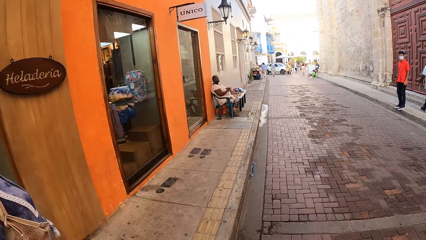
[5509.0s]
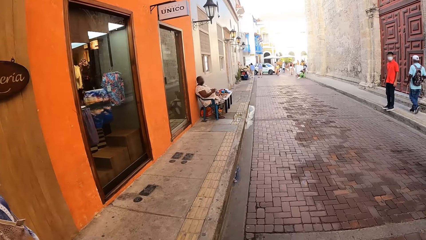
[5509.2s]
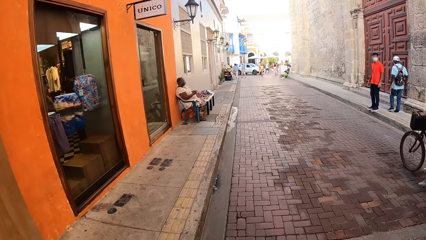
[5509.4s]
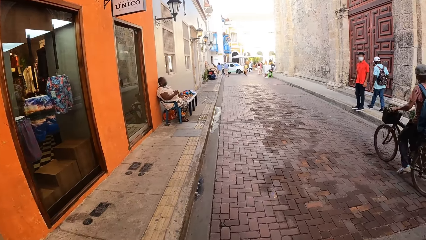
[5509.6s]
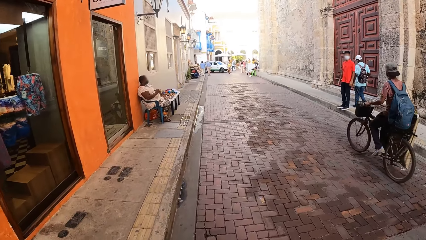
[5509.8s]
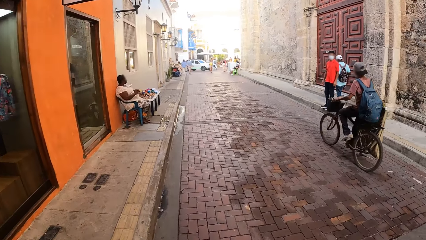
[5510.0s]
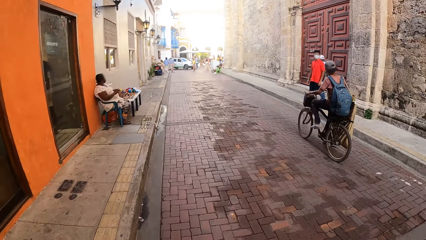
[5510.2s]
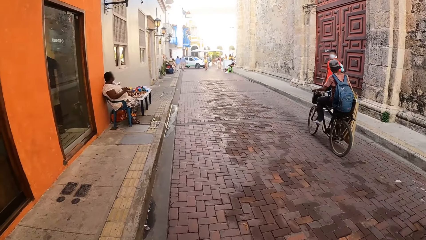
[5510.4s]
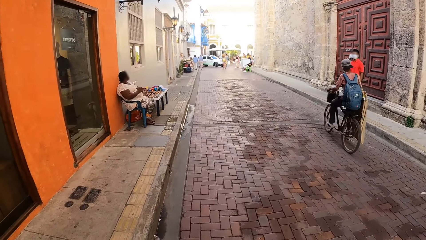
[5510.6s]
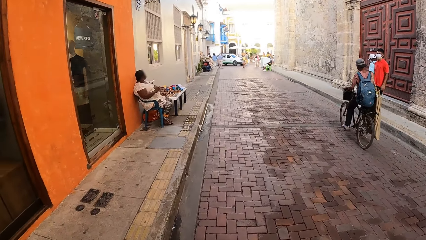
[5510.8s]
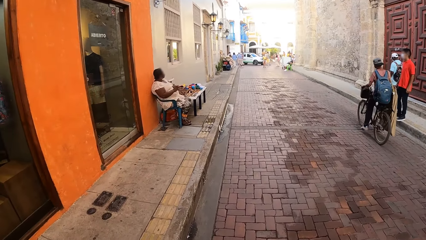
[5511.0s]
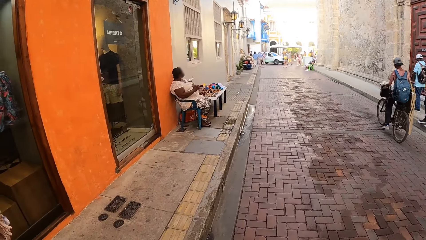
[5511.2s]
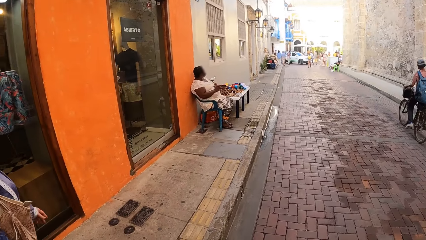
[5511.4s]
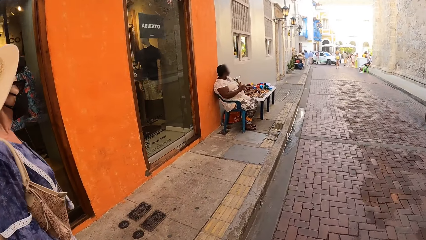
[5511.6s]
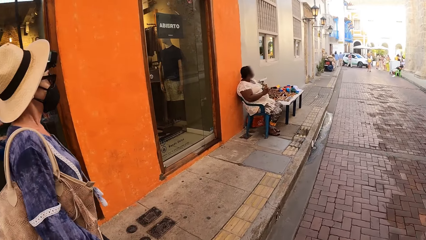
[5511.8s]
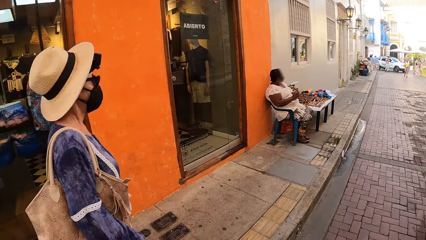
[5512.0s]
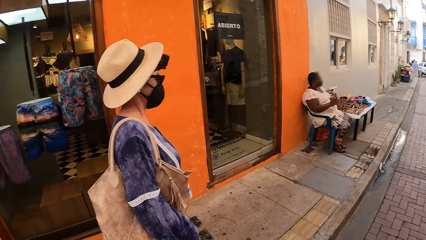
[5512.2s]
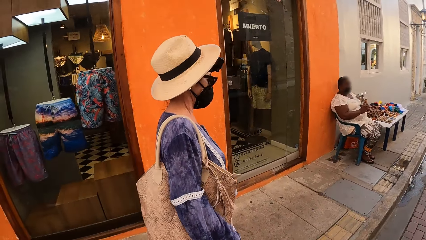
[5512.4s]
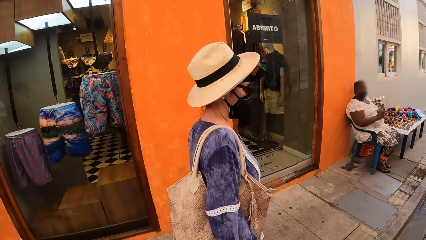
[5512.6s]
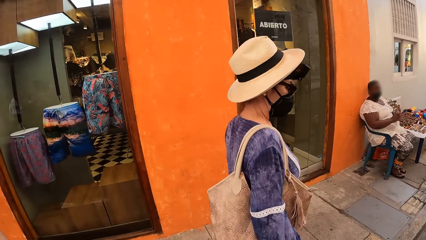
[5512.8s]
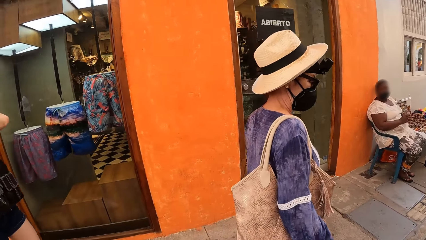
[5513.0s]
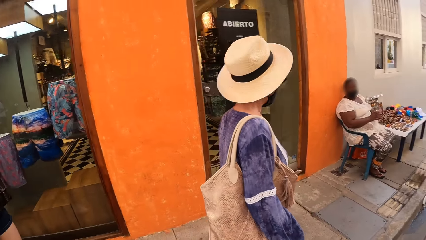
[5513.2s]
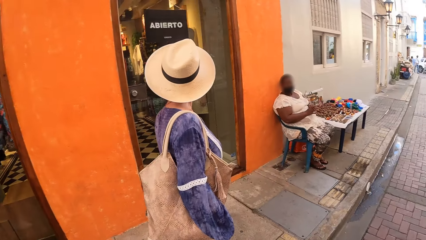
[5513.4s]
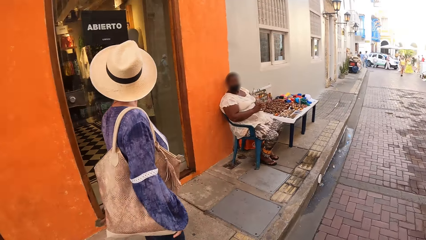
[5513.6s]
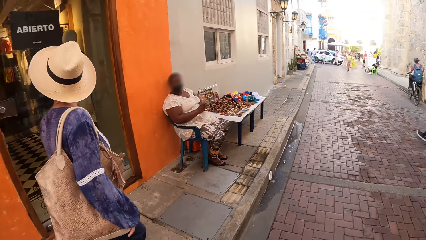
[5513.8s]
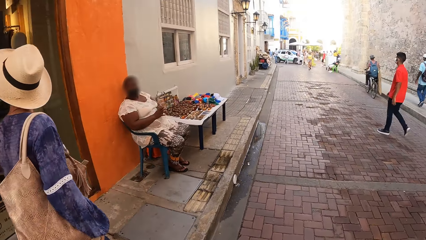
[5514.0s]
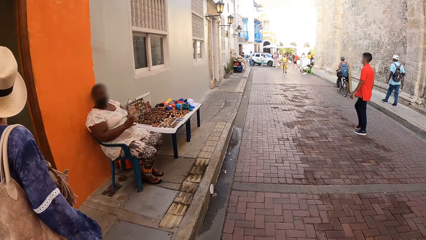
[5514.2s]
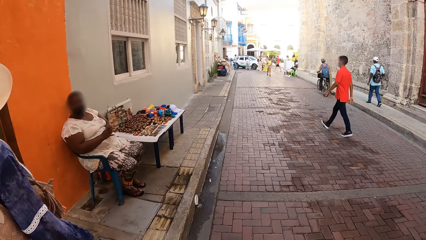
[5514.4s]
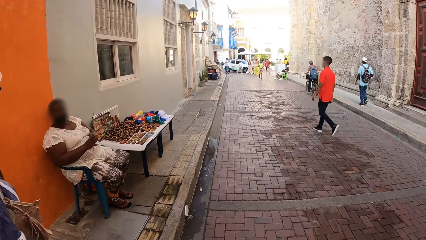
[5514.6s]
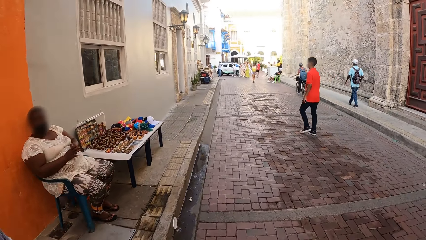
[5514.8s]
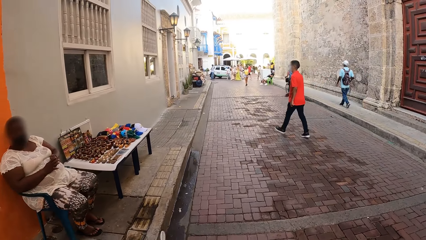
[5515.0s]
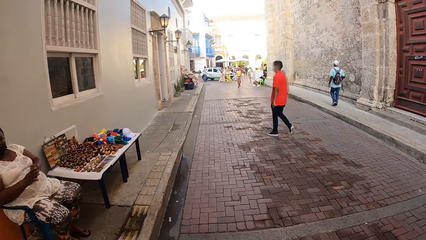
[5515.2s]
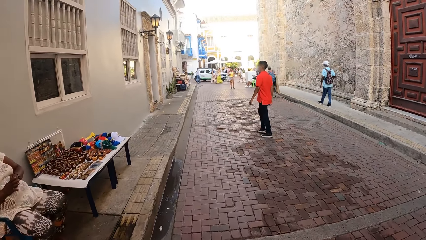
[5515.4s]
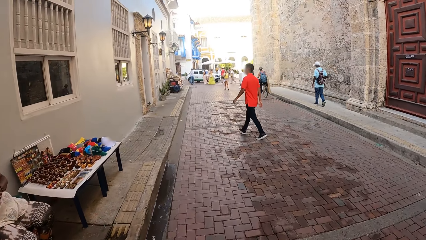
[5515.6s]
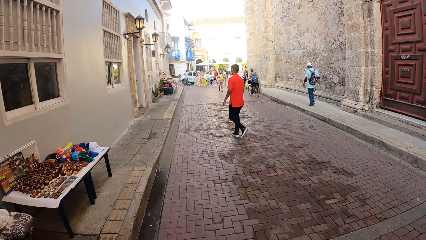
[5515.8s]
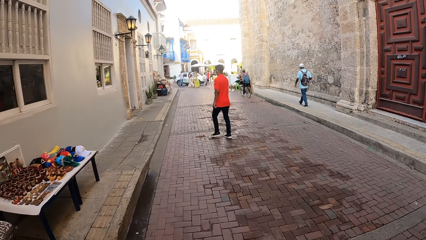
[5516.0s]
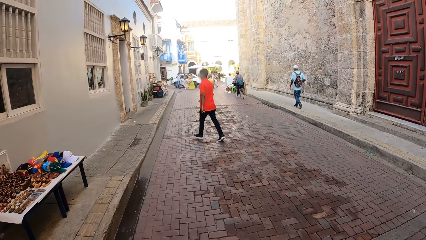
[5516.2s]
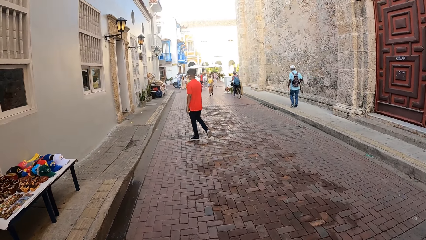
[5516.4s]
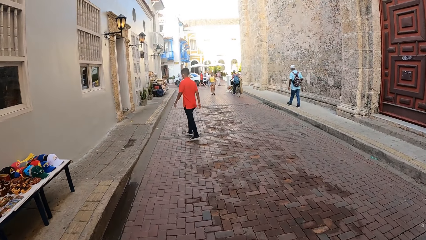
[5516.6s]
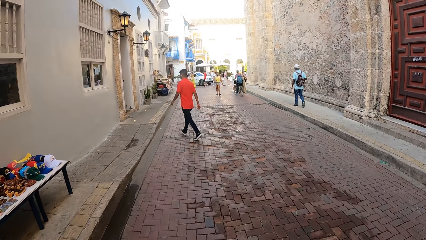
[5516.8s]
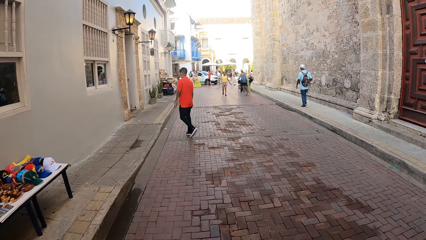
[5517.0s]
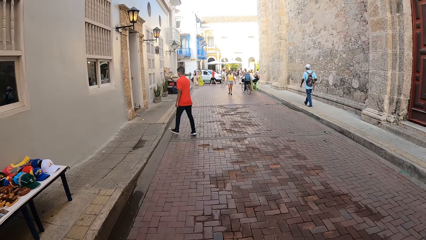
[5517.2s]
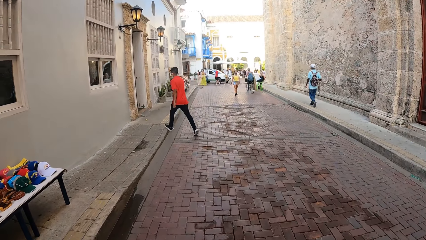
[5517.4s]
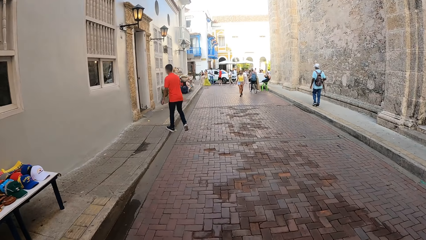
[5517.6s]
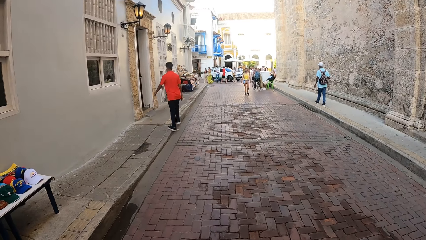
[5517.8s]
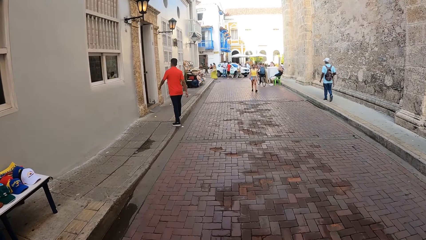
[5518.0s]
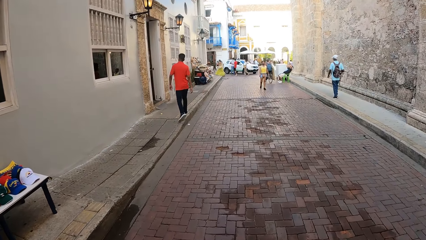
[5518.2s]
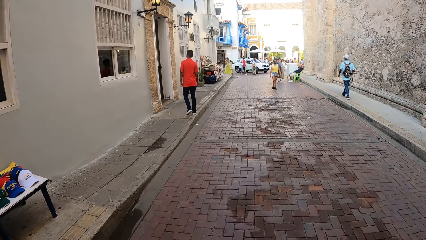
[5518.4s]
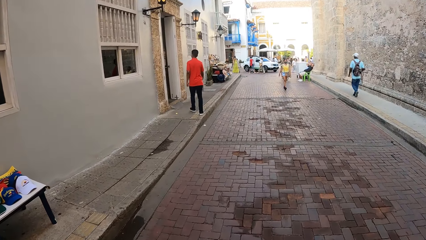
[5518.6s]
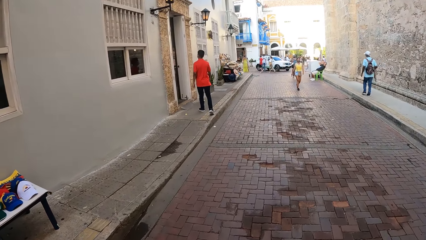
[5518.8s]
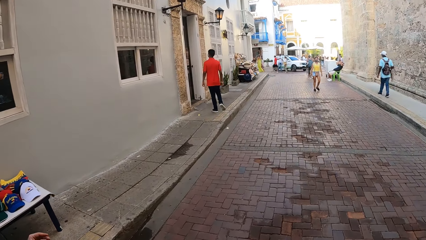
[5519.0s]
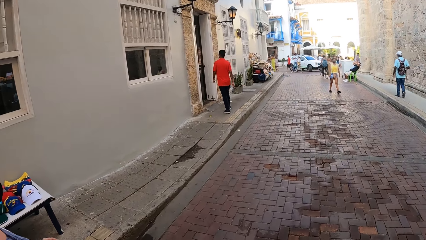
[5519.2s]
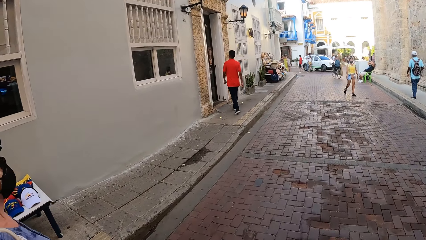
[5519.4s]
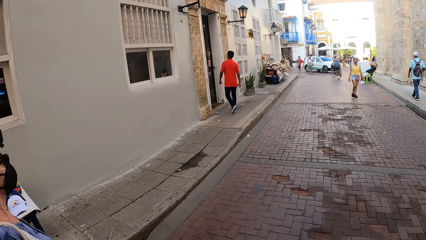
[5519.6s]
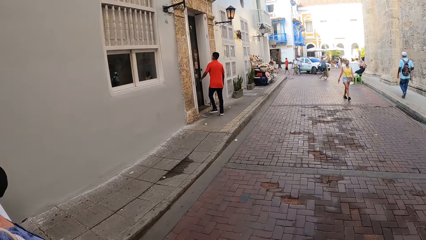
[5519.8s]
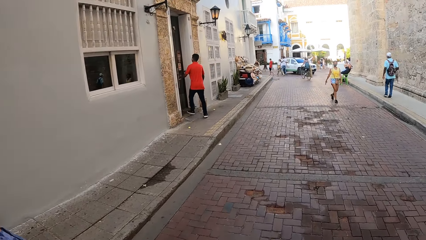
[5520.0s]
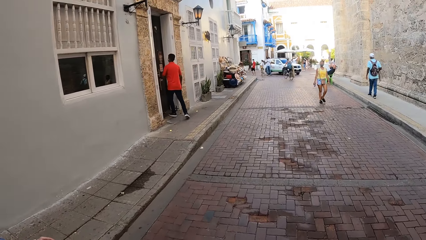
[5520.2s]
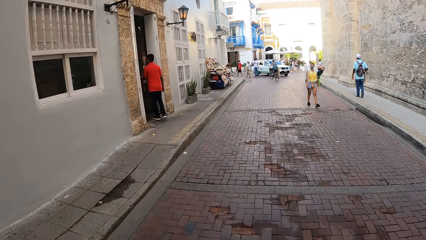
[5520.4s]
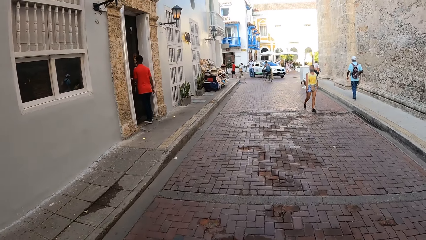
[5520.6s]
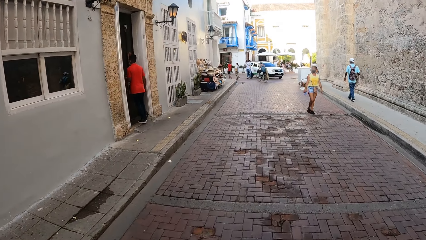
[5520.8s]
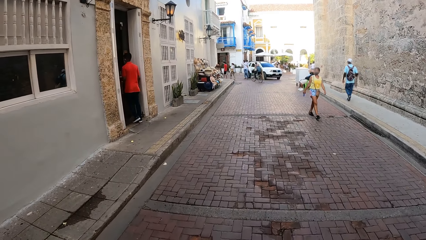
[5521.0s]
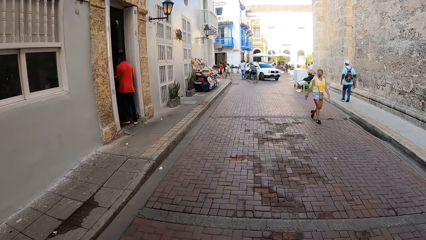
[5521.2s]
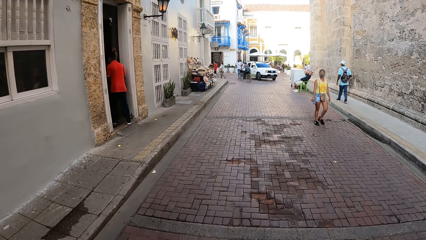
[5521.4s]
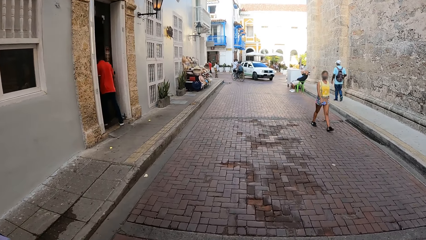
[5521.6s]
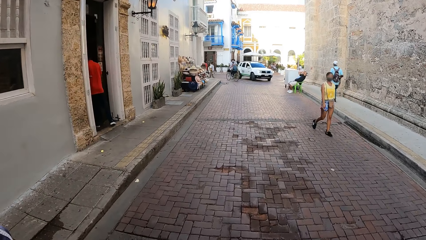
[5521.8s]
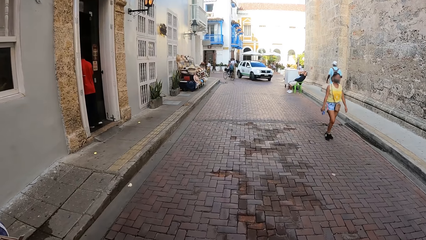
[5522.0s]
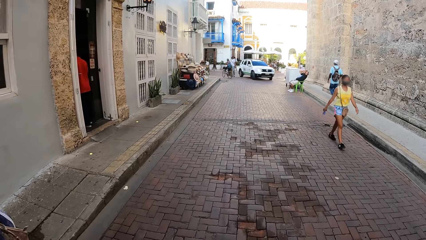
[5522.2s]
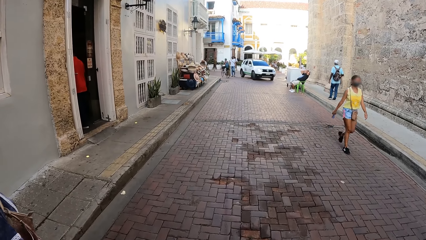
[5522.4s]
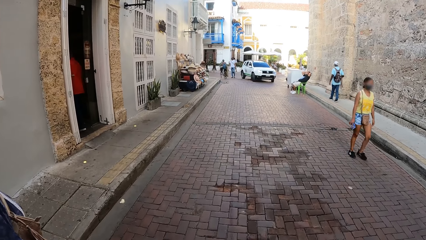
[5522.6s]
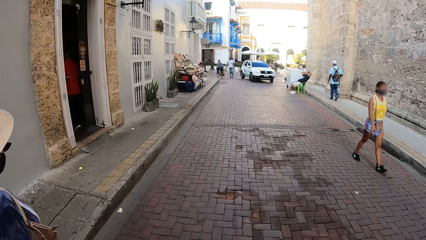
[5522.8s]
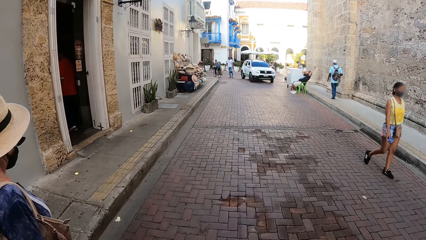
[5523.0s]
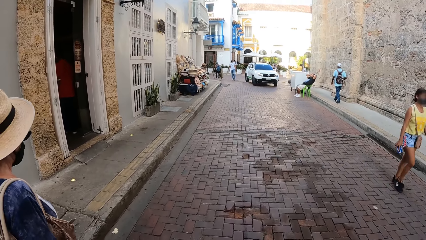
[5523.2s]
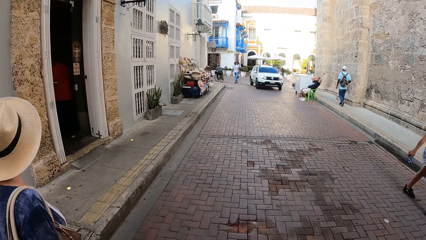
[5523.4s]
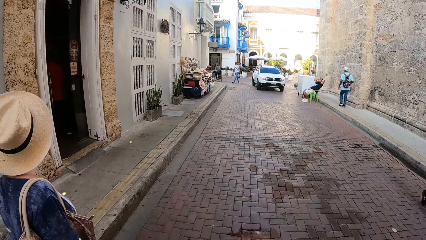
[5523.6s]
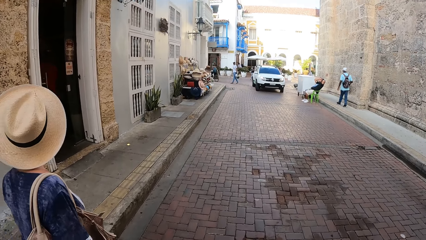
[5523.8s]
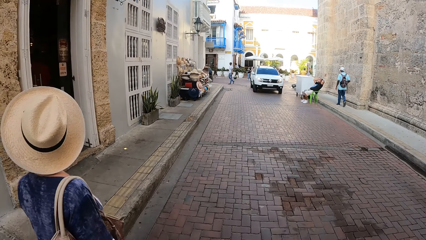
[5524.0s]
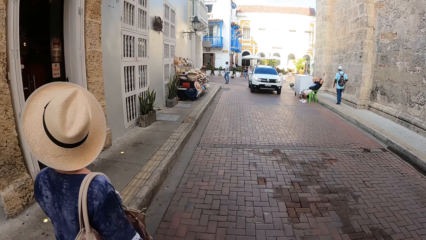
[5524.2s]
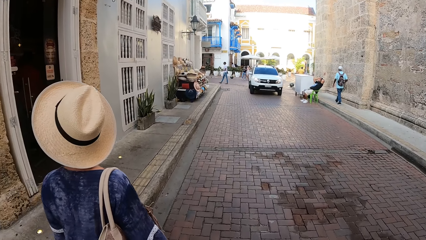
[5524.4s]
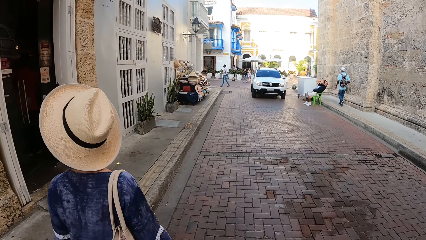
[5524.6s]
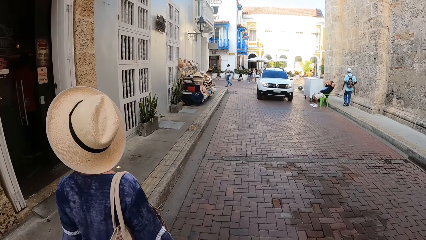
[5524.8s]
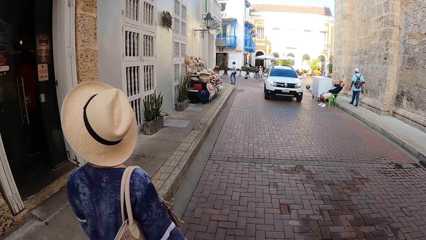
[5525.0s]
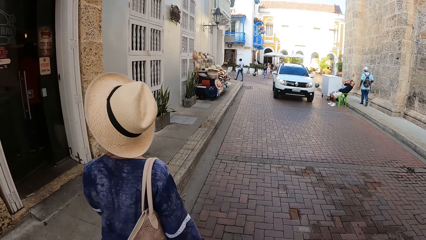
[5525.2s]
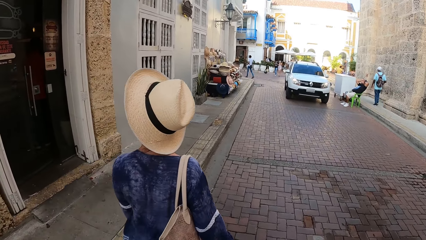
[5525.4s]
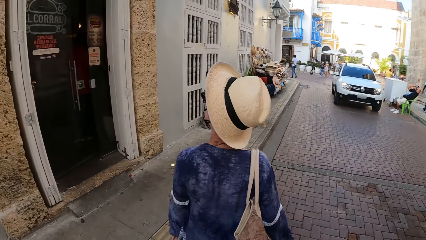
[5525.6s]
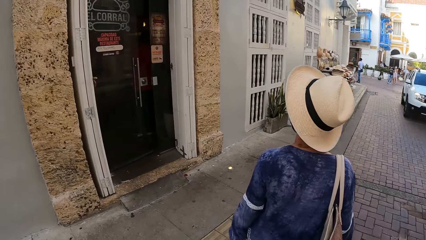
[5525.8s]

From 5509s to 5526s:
A cyclist rides past the camera wearer on the road.
